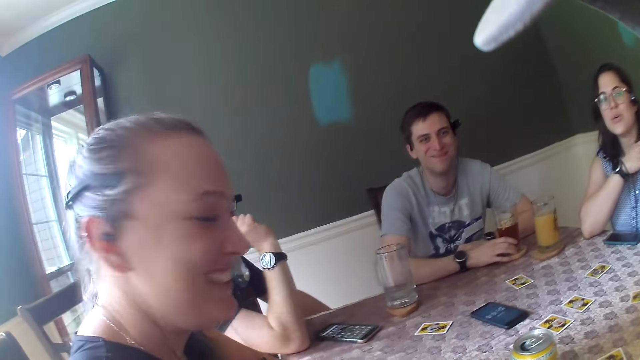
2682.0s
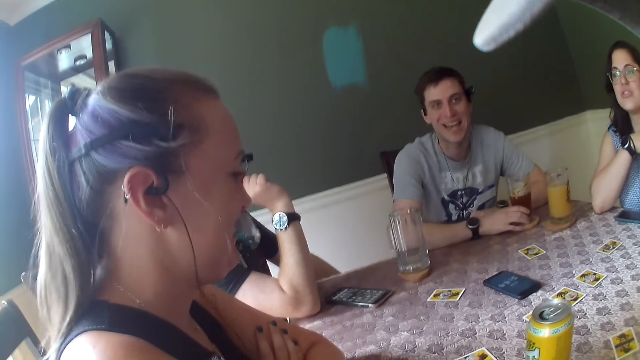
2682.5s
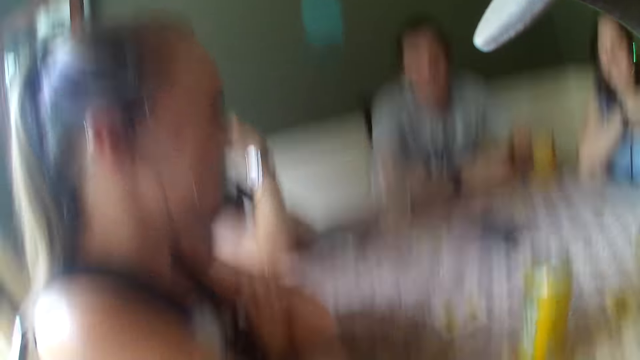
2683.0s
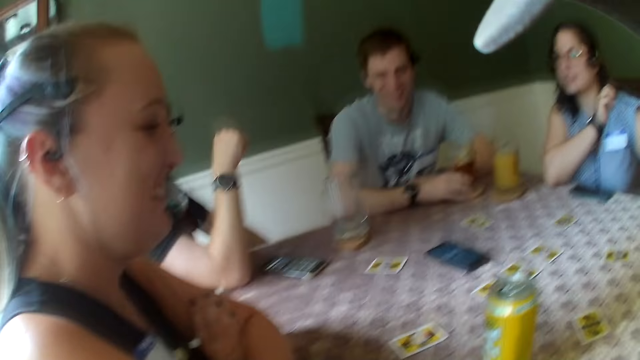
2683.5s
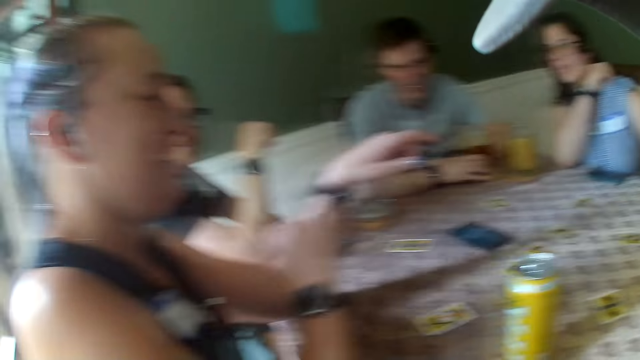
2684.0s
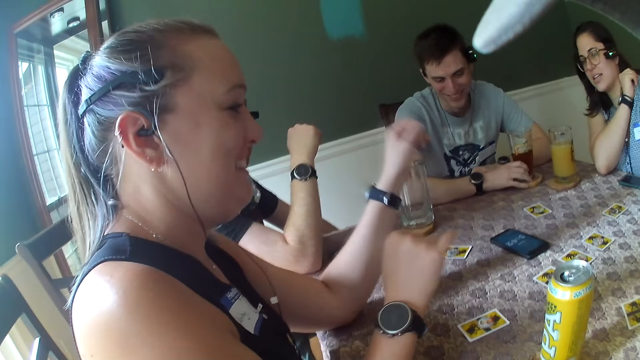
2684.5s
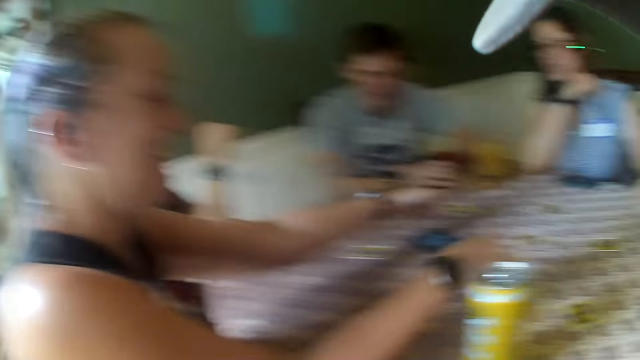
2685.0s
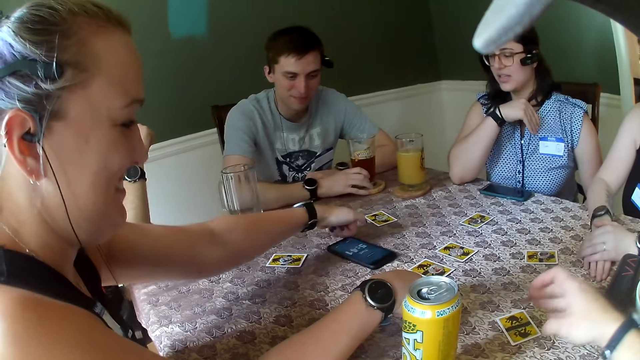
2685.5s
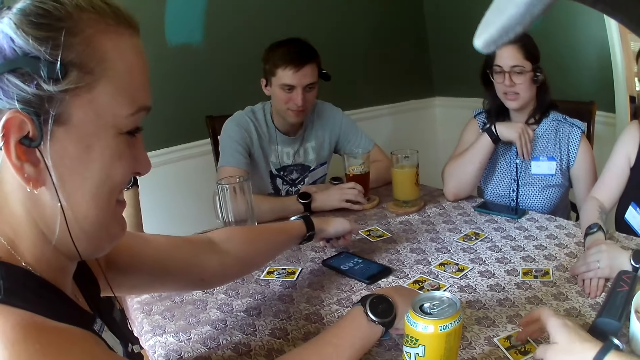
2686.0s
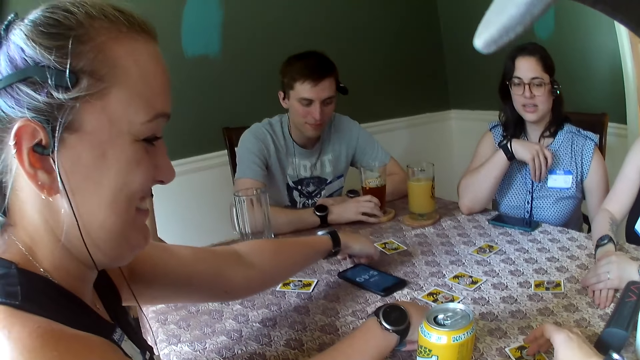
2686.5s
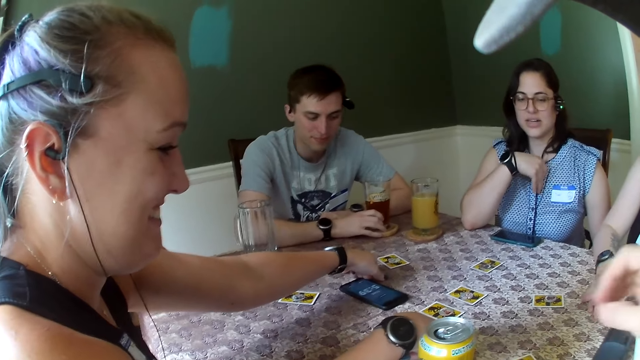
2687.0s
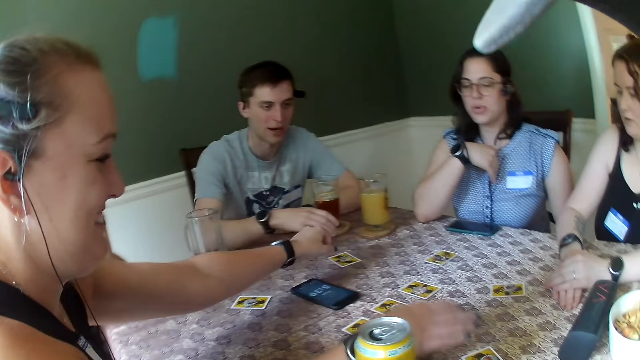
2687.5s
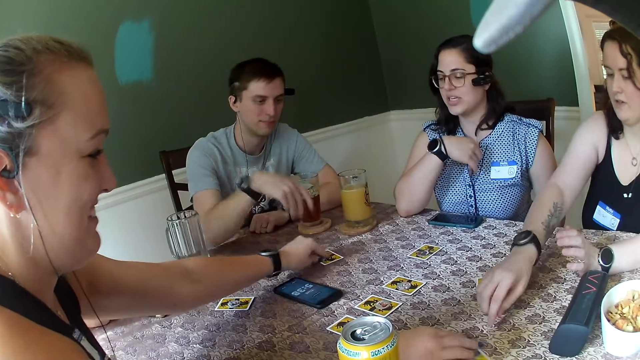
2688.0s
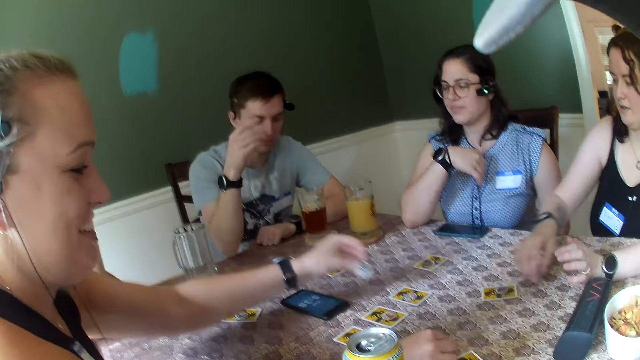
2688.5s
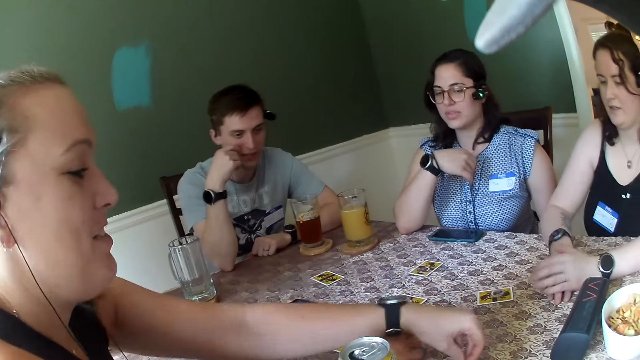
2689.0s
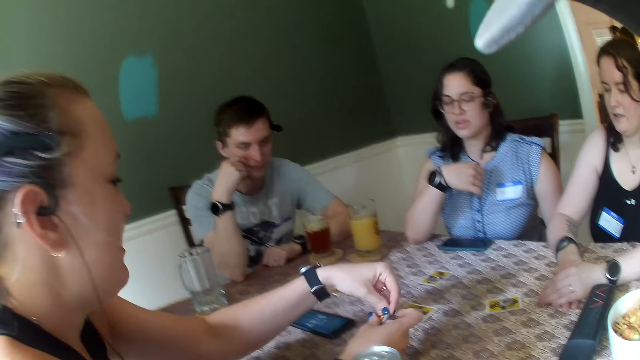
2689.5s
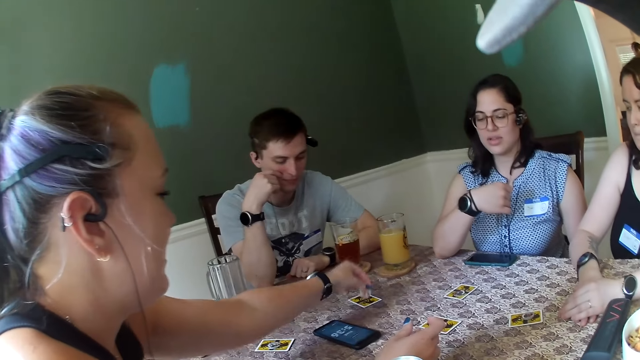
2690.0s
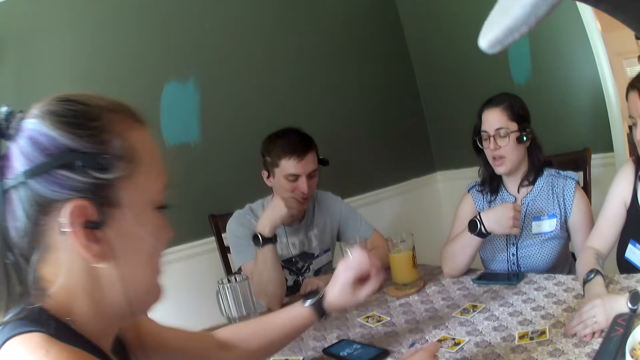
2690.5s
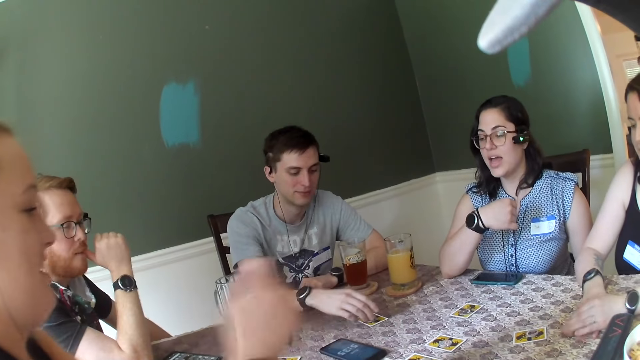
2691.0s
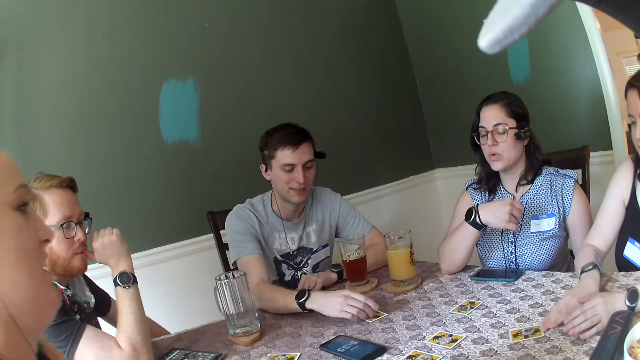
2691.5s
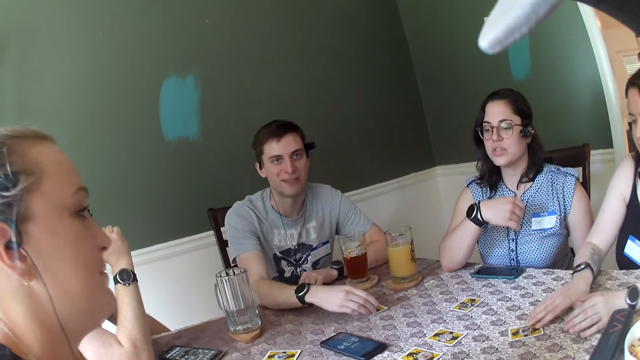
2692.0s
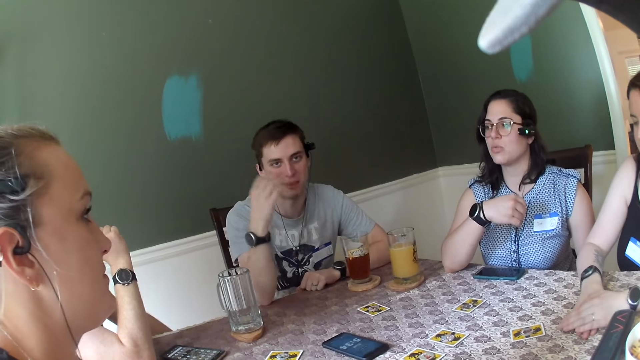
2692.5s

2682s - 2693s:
A man converses with the camera wearer. A woman converses with another woman. The camera wearer holds the piece of card. The man speaks to the group of people. A woman moves the coins across the table.

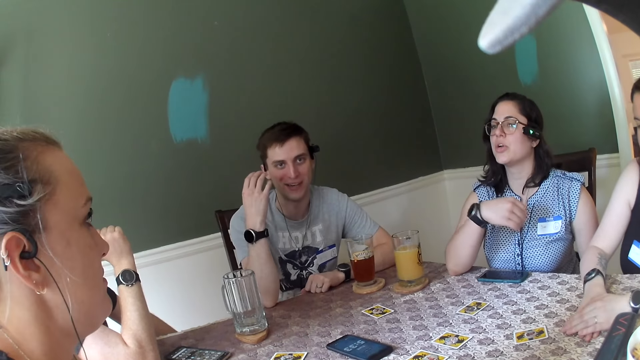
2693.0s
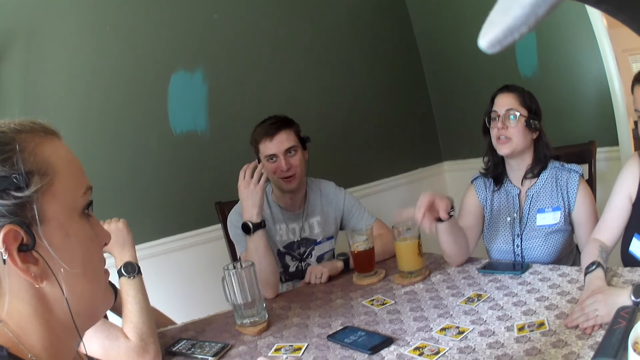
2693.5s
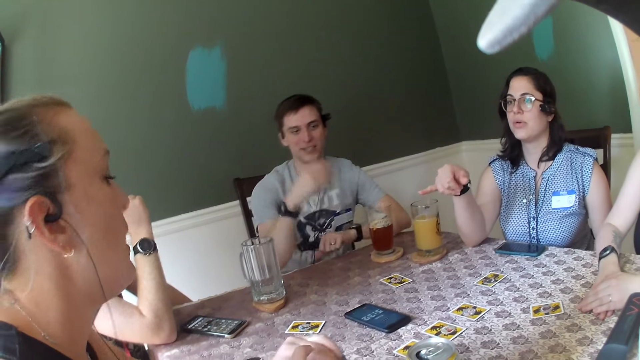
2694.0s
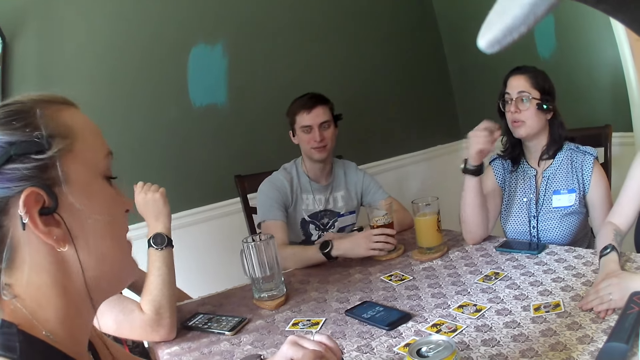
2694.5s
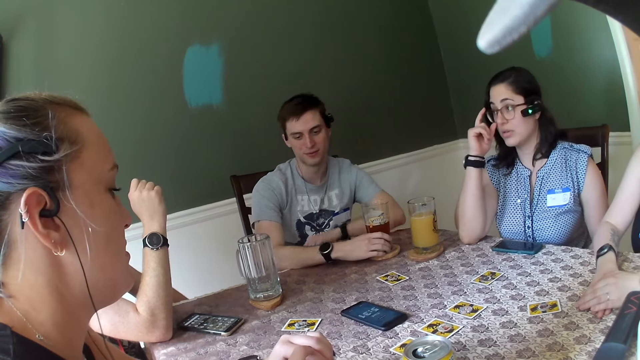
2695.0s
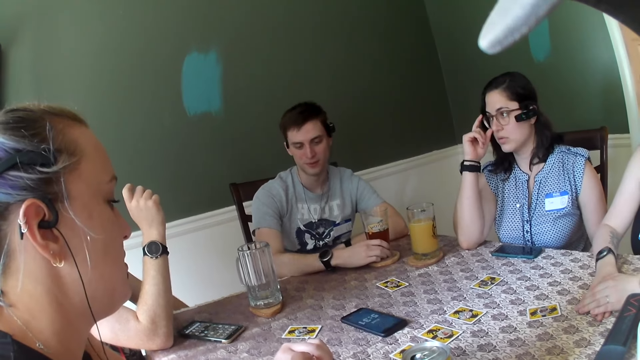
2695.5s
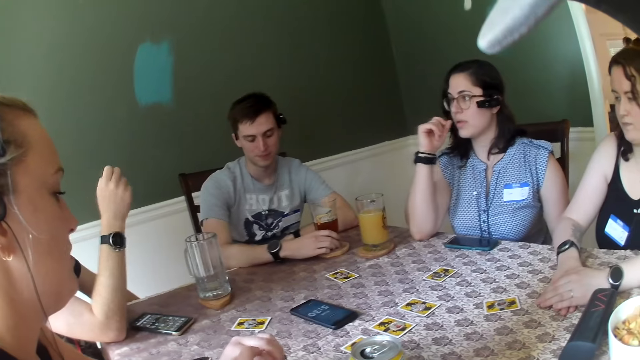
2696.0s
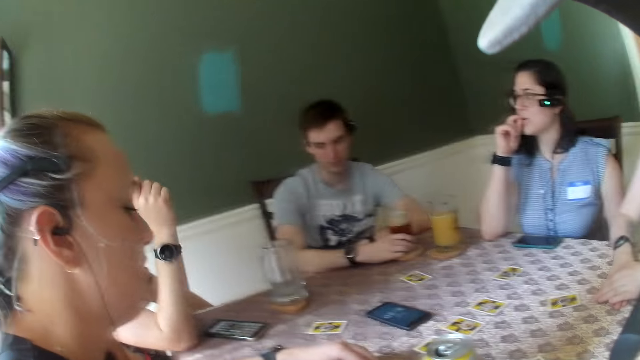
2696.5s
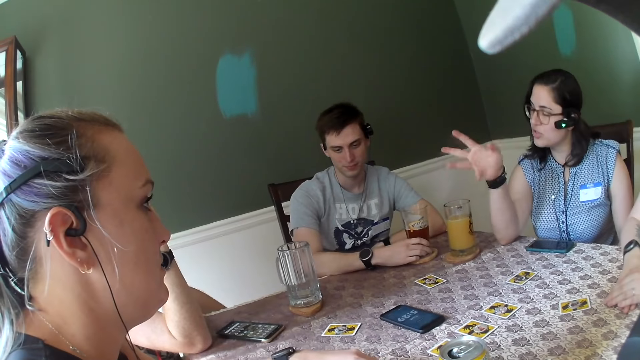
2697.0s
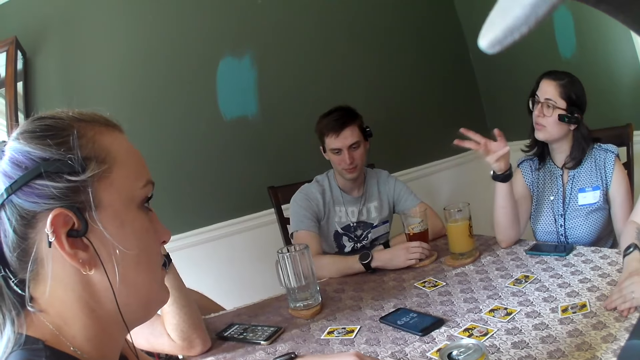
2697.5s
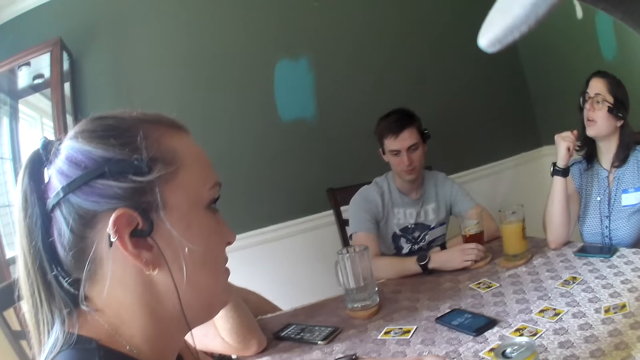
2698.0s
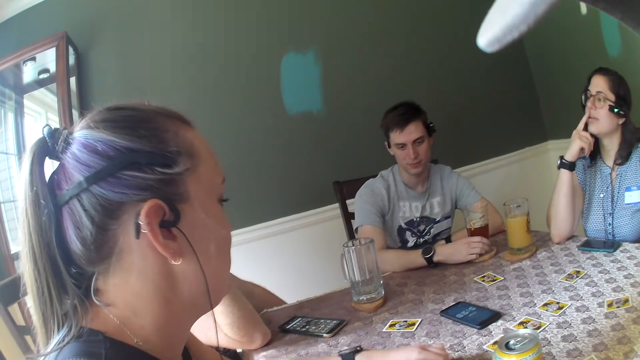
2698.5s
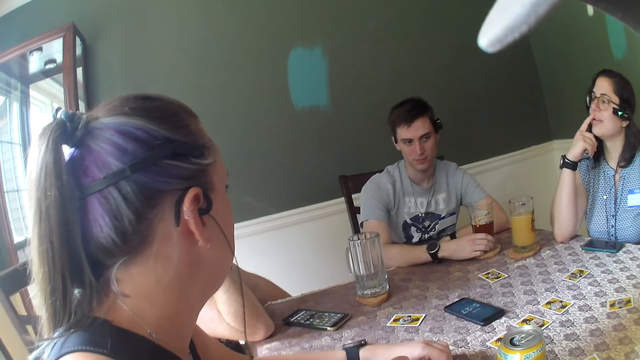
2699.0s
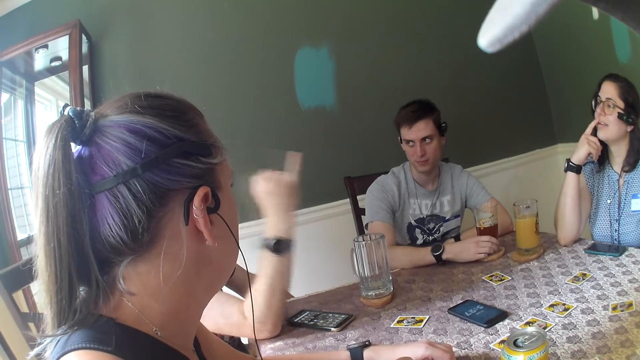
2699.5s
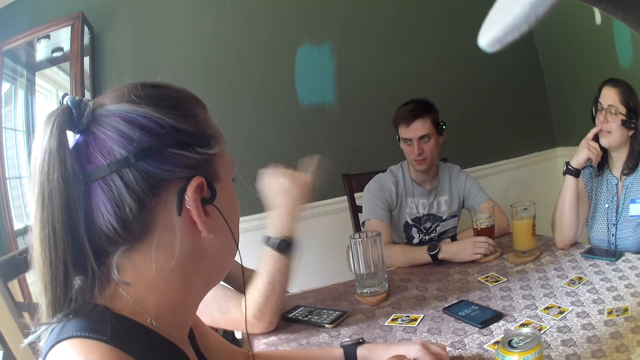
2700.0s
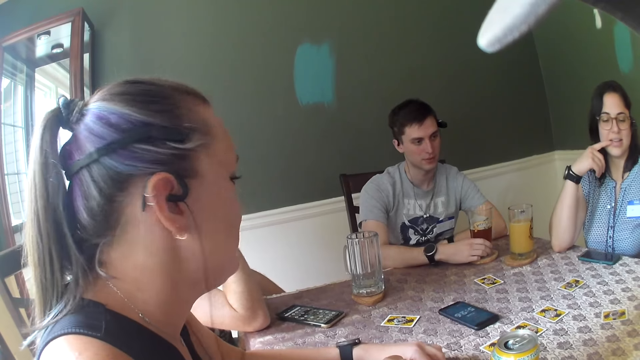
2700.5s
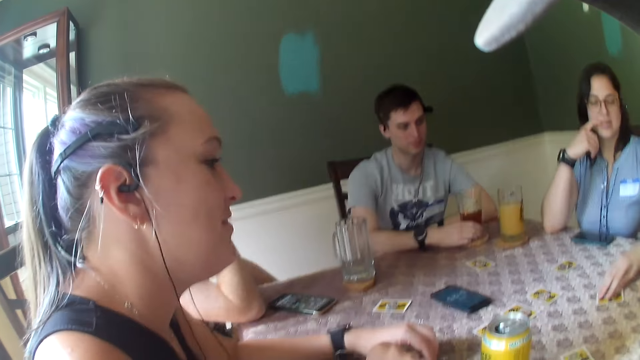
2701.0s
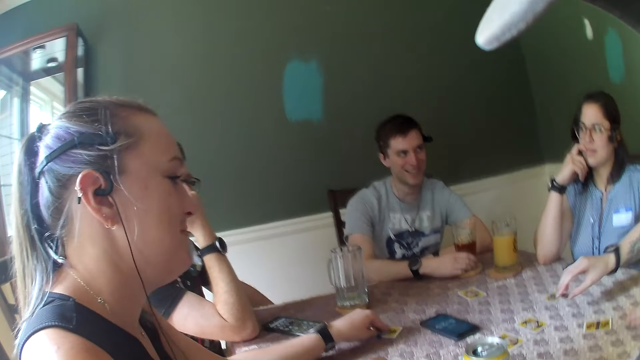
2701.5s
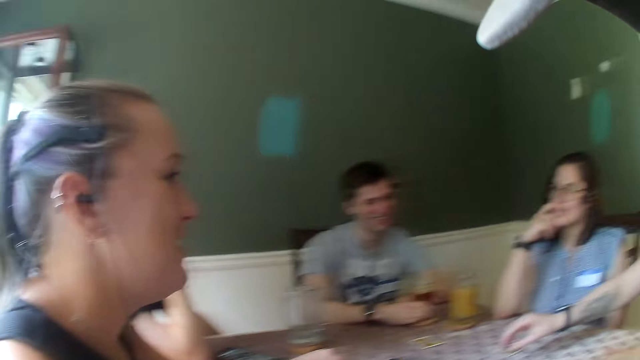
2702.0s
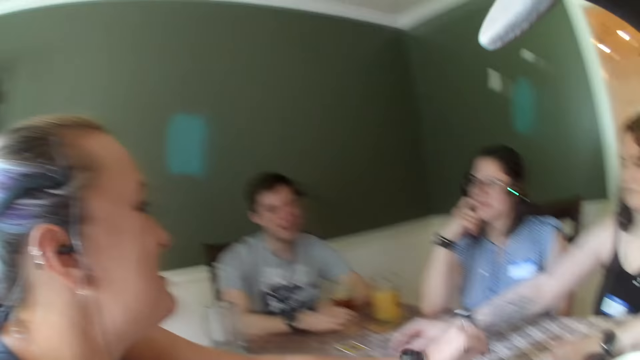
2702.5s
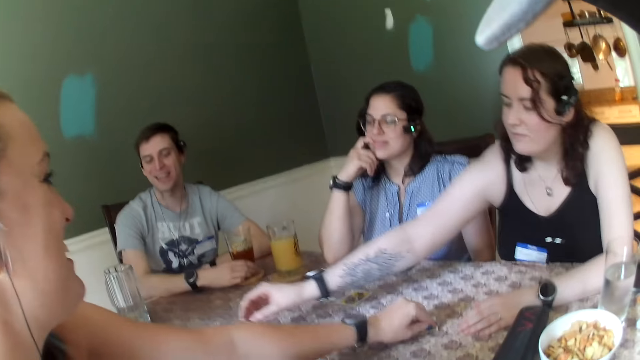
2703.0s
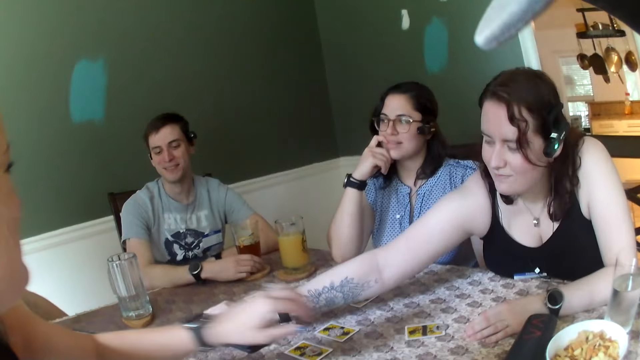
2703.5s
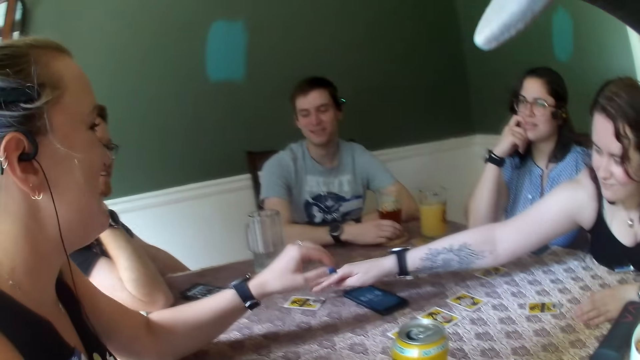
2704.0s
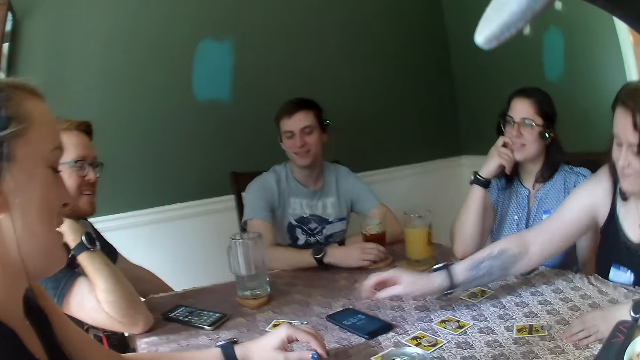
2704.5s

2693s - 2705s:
A woman converses with a man. Another woman converses with a third woman.
